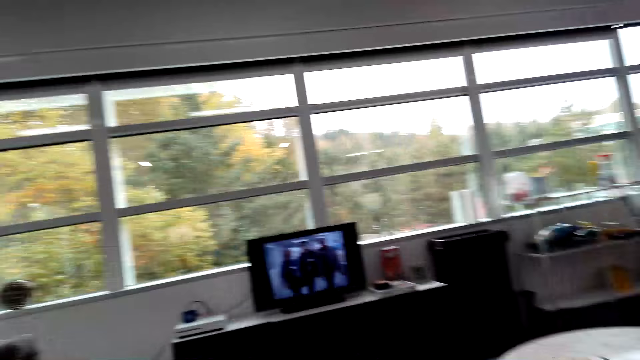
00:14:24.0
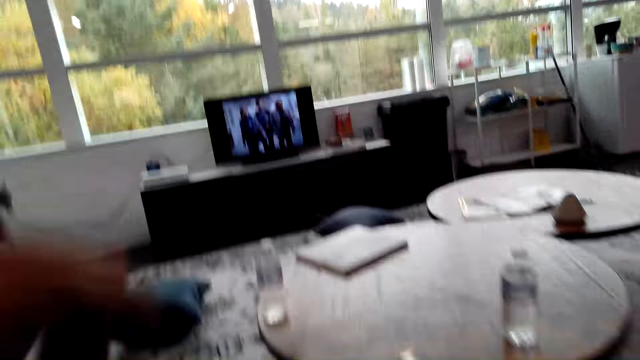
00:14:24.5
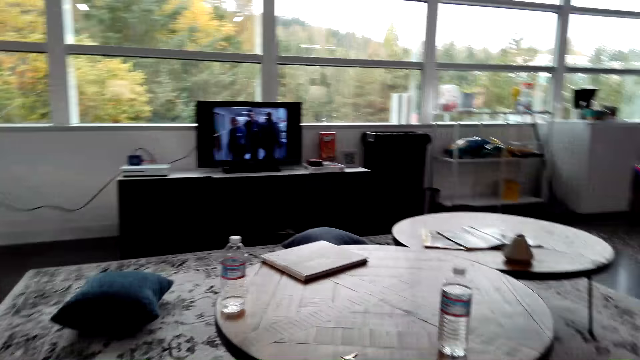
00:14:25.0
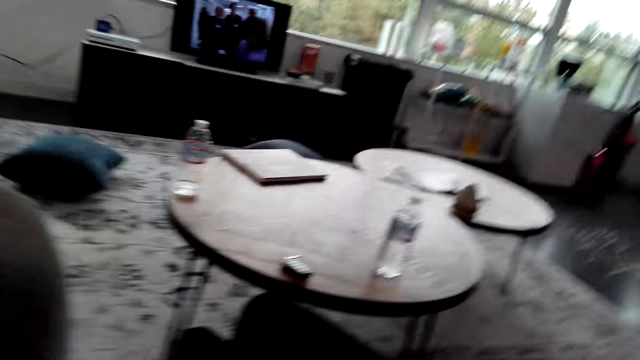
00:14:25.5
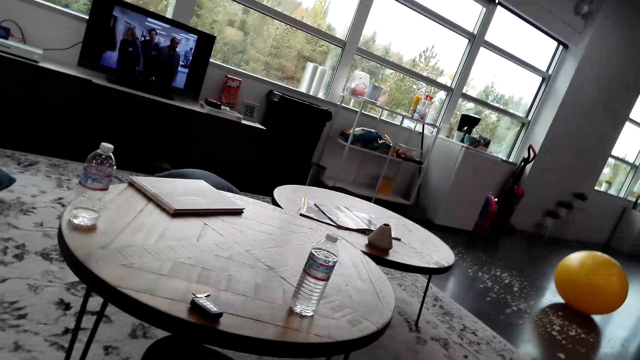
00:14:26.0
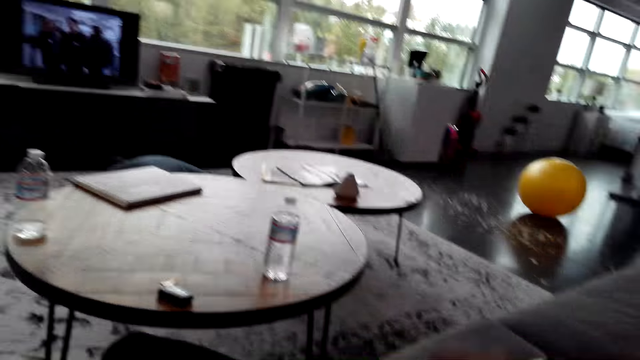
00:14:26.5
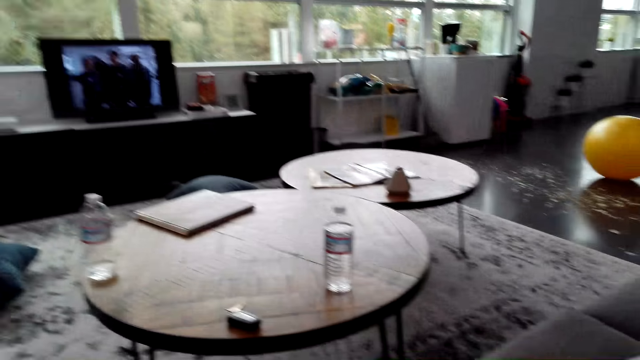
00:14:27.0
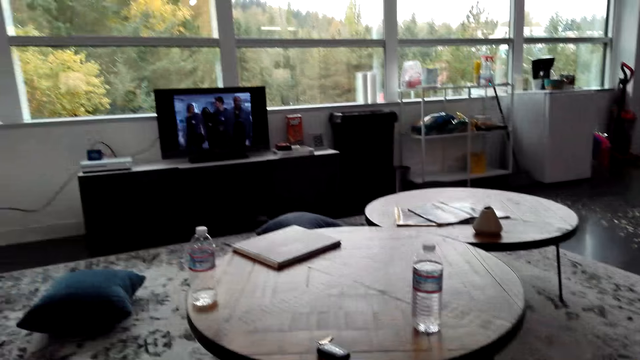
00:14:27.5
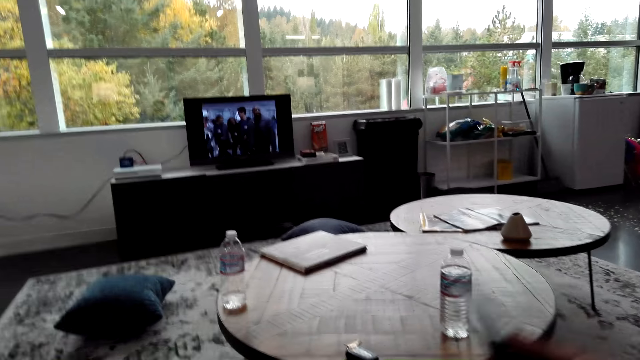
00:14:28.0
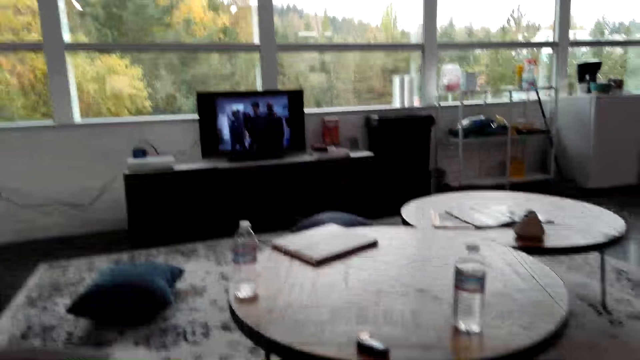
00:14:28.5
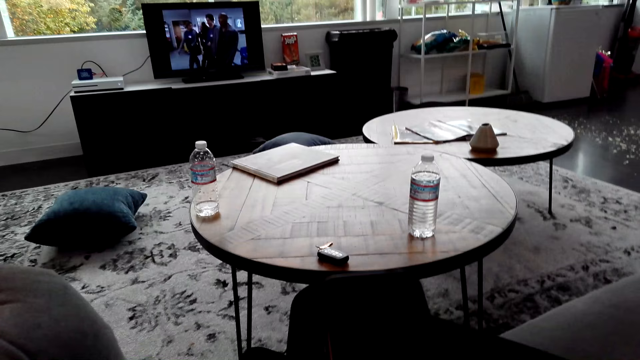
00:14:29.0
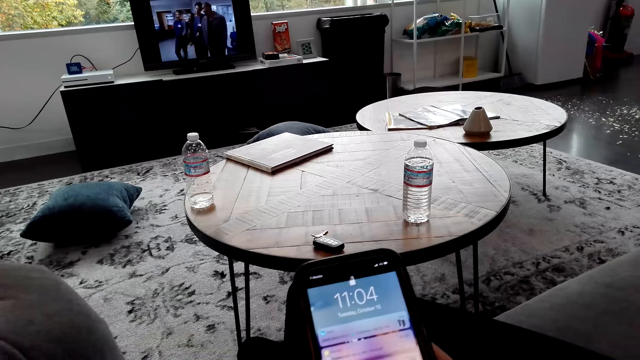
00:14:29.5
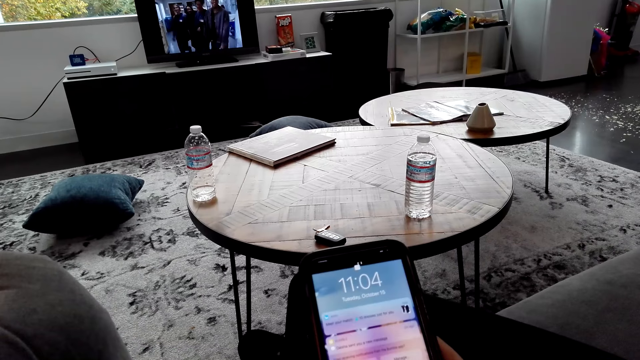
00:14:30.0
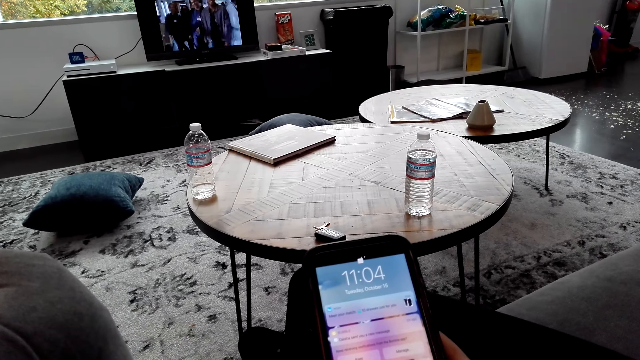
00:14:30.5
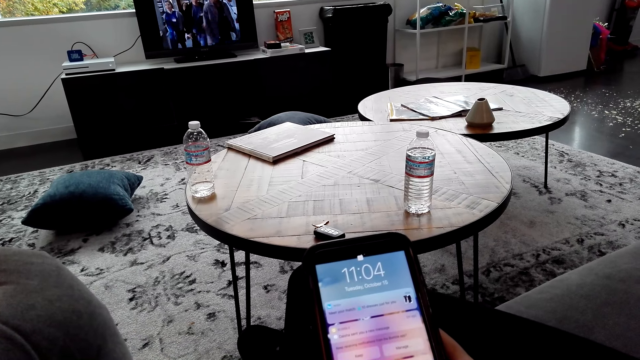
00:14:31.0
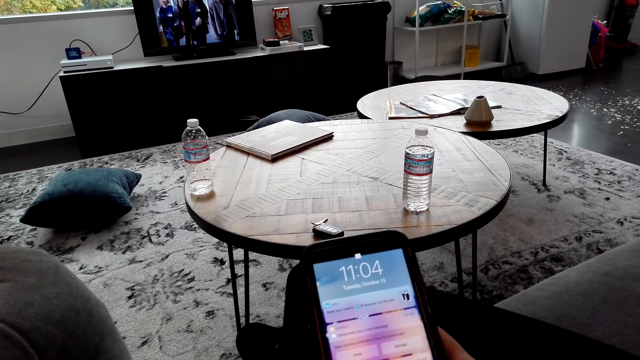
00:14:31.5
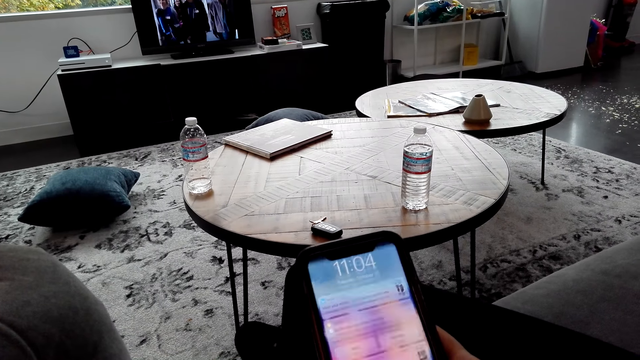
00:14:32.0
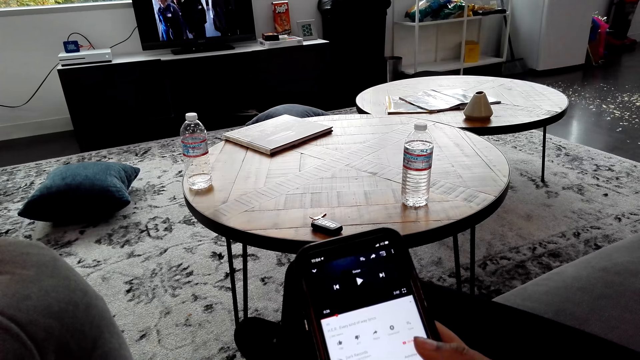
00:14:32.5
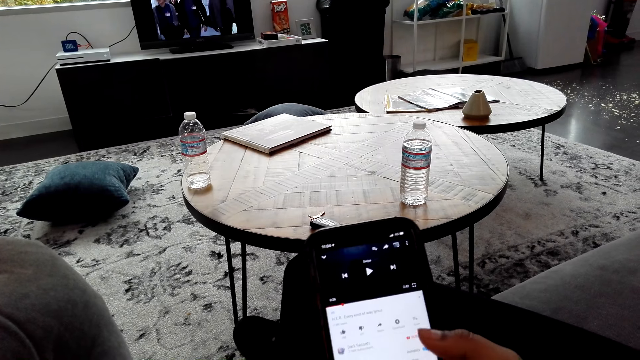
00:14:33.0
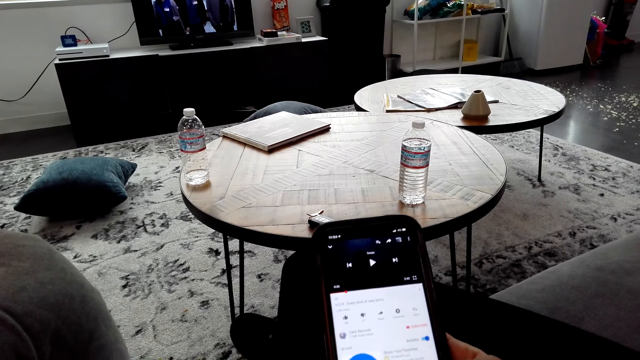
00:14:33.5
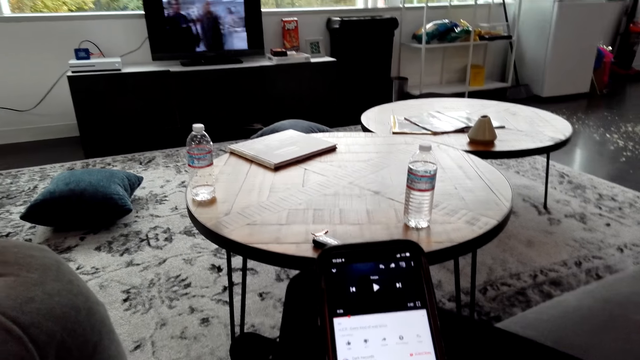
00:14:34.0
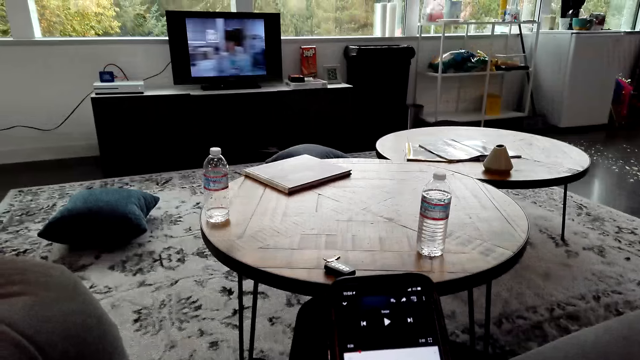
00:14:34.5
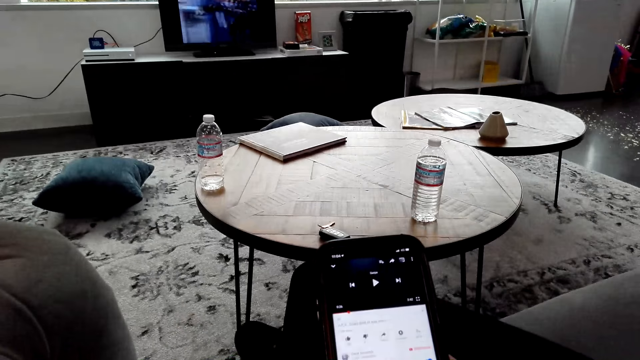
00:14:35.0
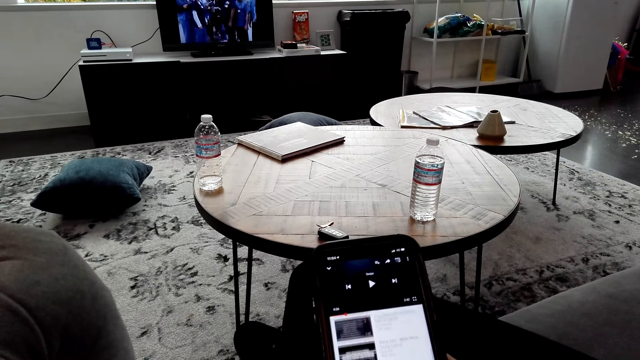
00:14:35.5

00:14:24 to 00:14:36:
The camera wearer raises their hand up. They touch a phone. They operate the phone.

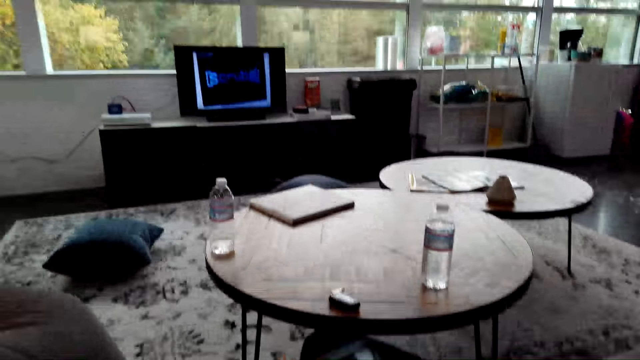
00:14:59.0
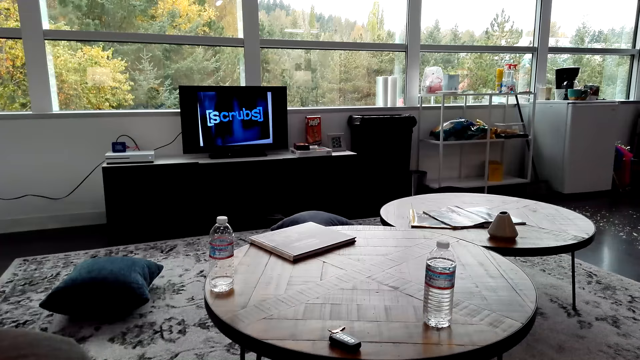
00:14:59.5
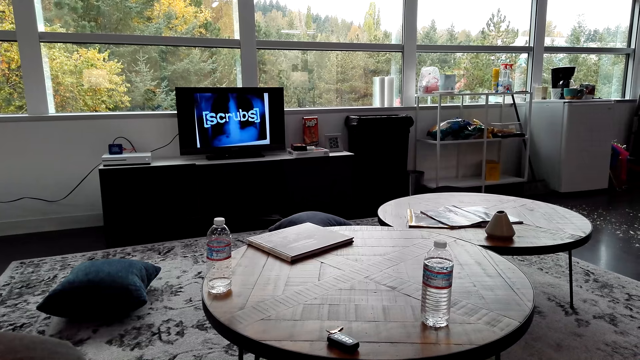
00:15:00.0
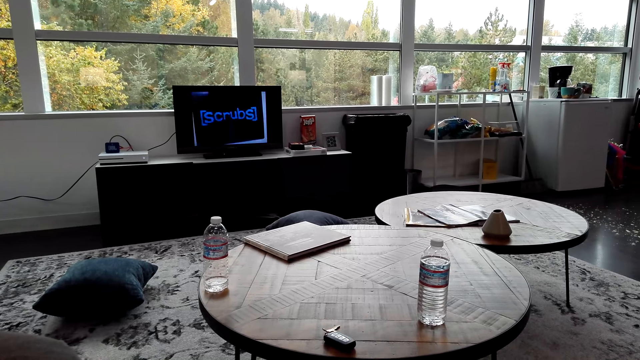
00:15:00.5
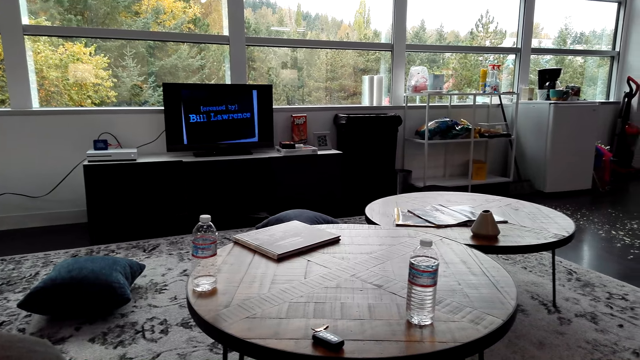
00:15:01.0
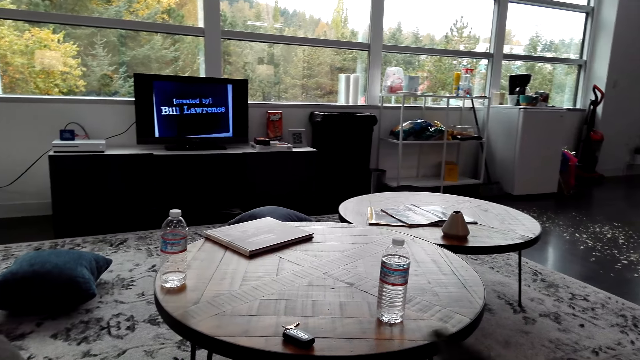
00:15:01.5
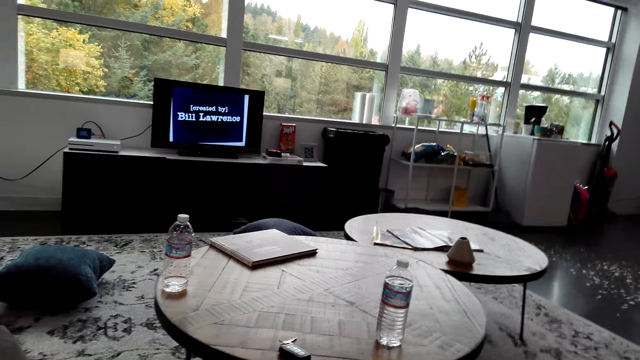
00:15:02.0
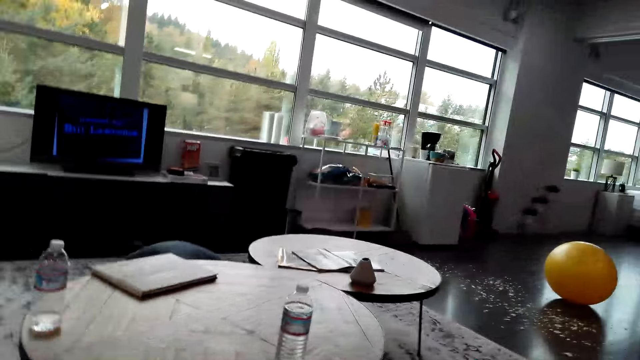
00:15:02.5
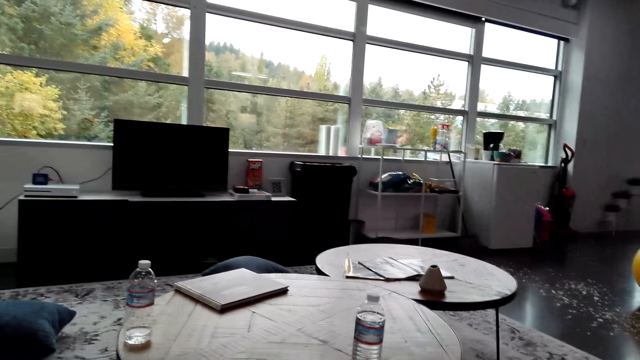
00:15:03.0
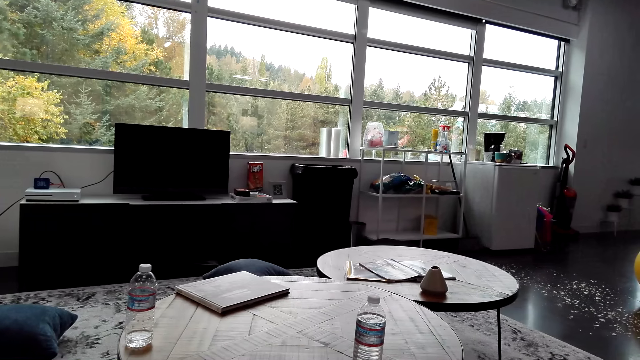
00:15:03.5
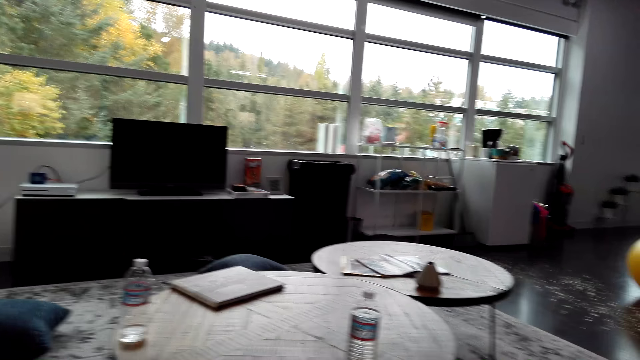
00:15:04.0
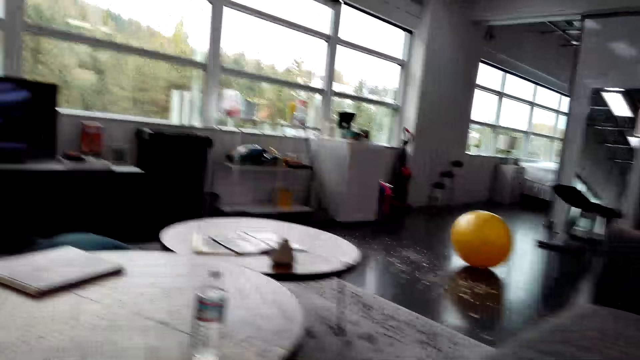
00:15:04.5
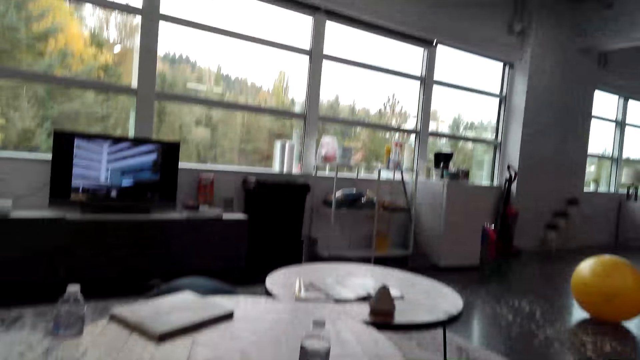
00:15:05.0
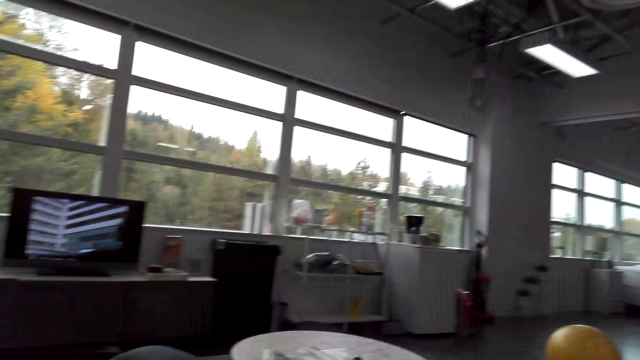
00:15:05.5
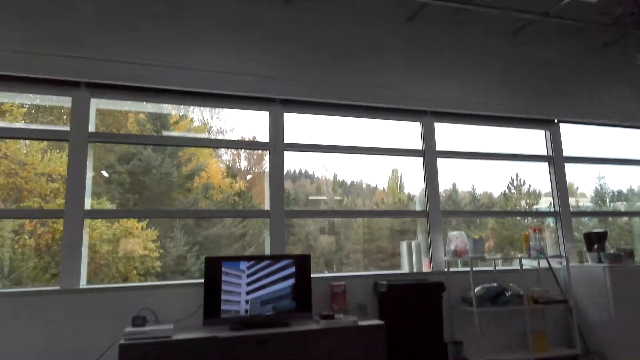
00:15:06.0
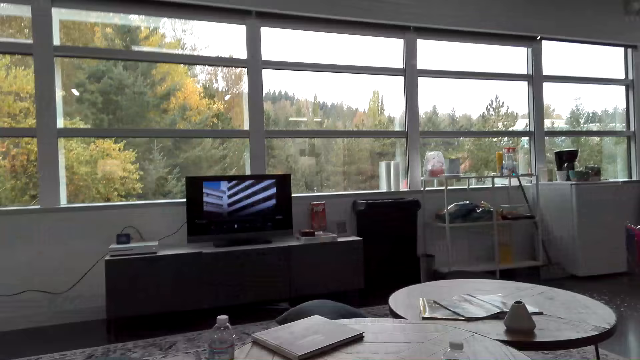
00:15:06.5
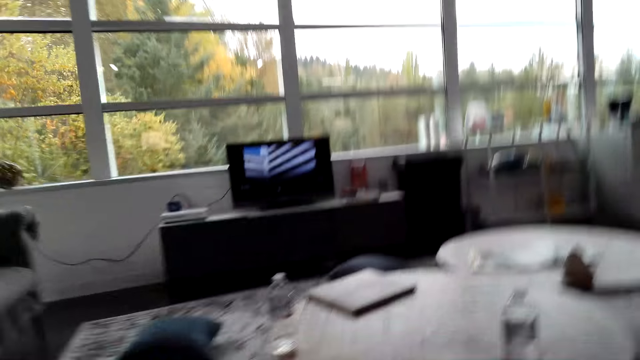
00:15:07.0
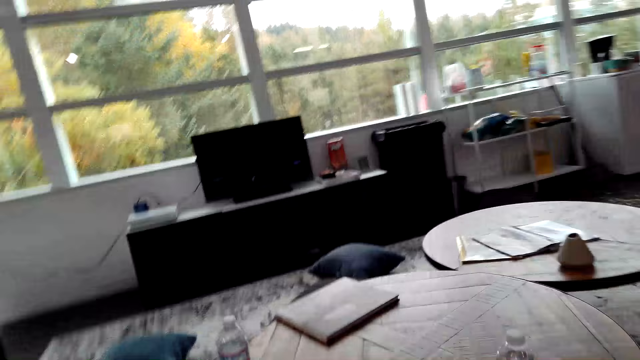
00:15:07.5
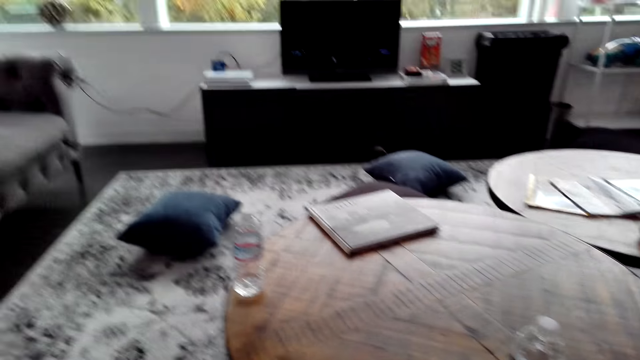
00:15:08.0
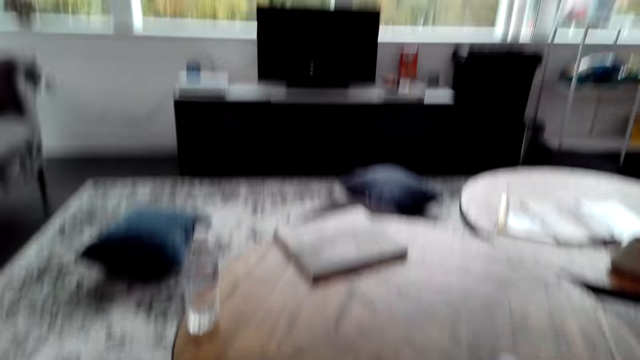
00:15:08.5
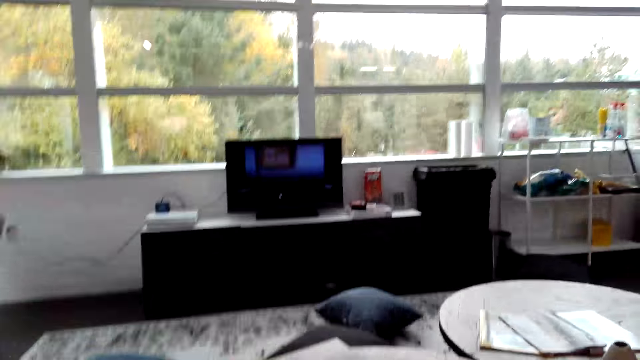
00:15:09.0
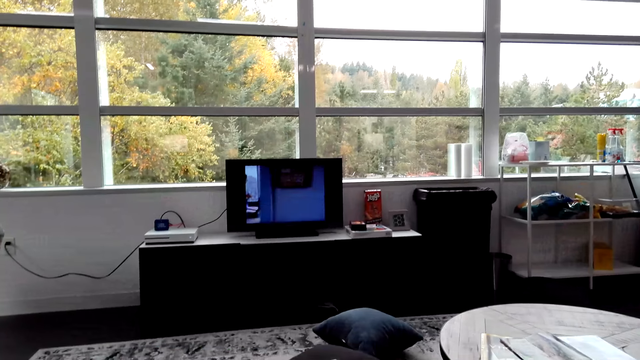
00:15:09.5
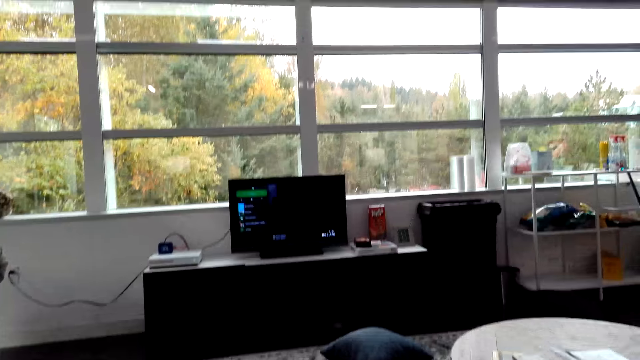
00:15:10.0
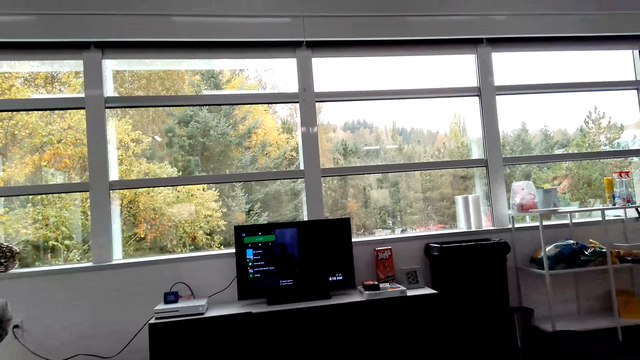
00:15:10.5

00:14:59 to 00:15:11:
The camera wearer watches a show on the television.
